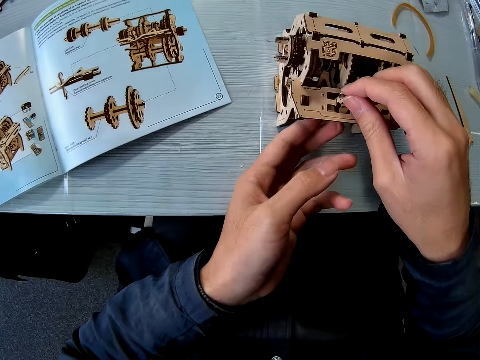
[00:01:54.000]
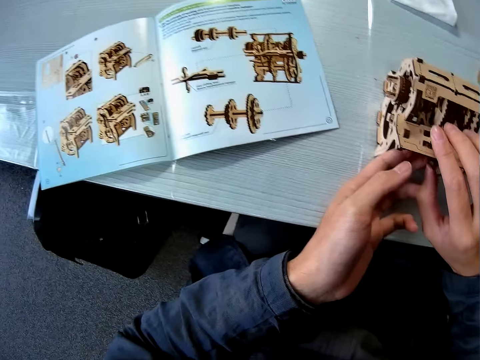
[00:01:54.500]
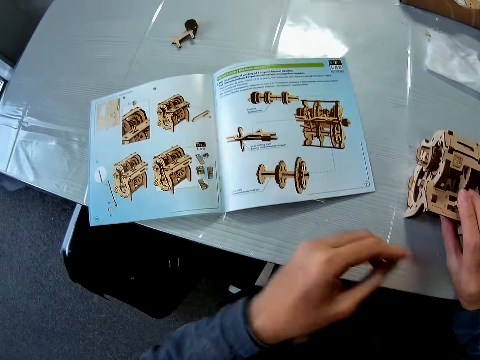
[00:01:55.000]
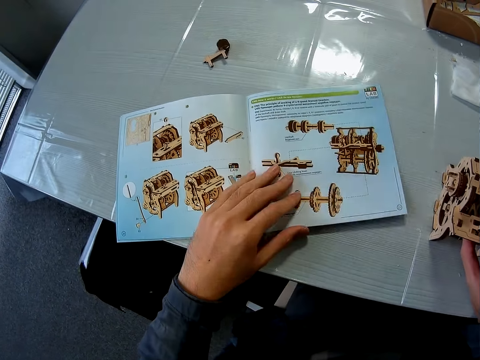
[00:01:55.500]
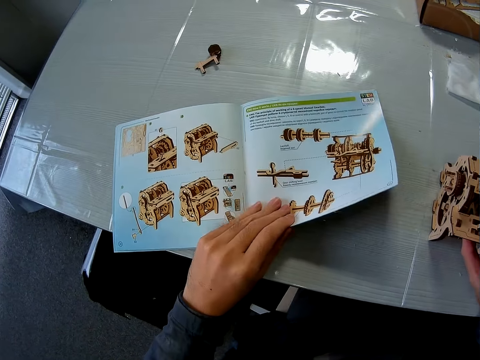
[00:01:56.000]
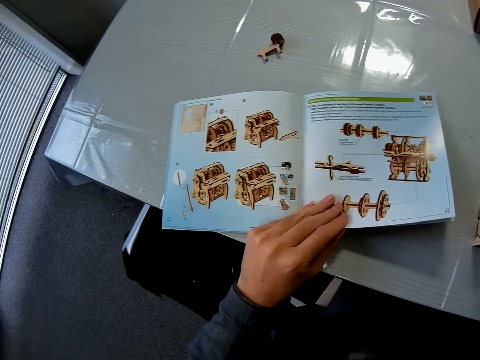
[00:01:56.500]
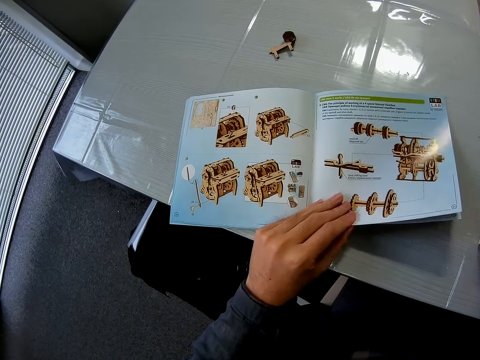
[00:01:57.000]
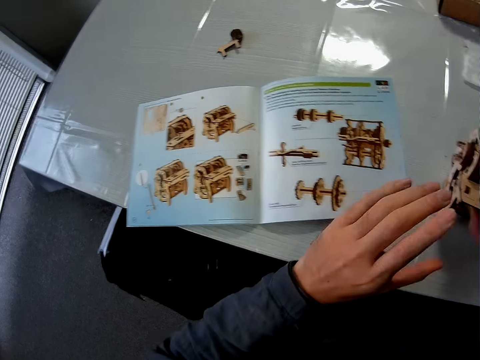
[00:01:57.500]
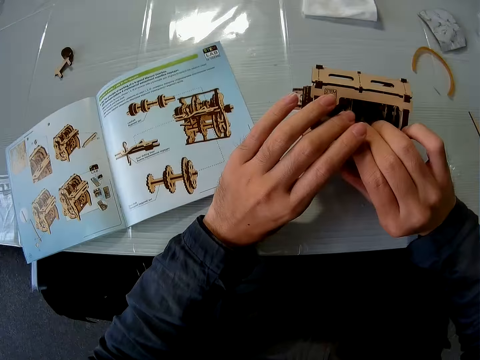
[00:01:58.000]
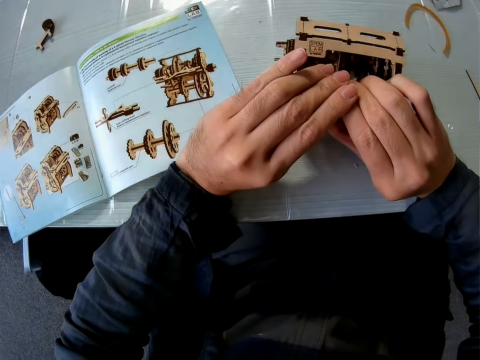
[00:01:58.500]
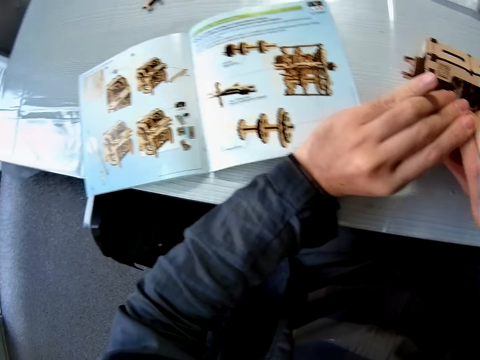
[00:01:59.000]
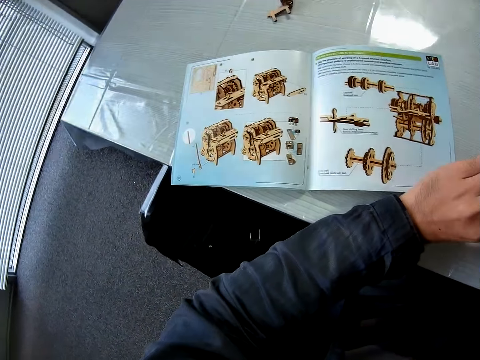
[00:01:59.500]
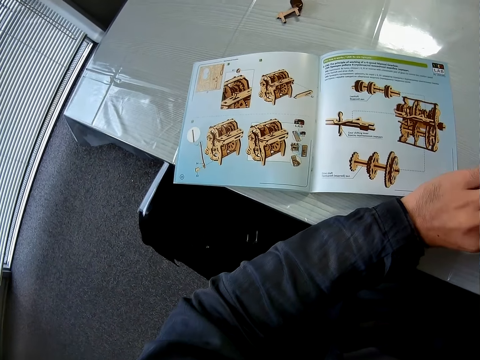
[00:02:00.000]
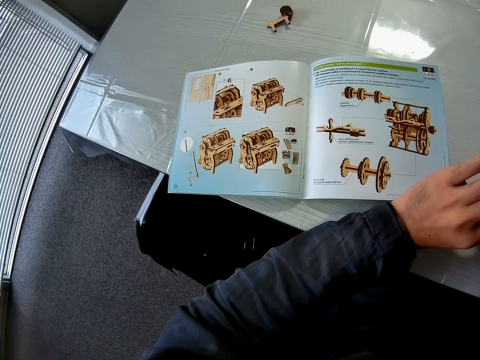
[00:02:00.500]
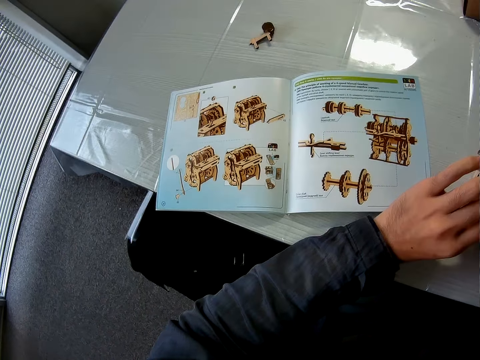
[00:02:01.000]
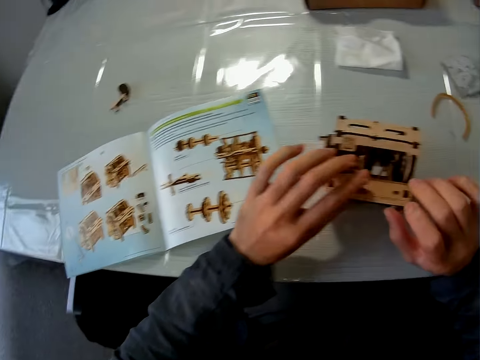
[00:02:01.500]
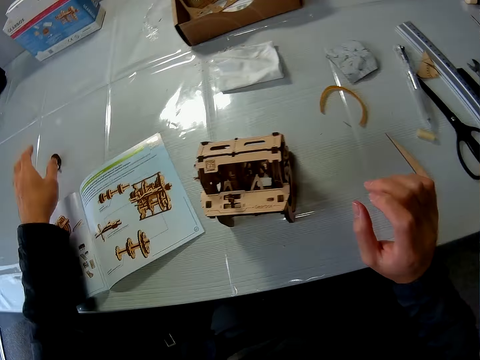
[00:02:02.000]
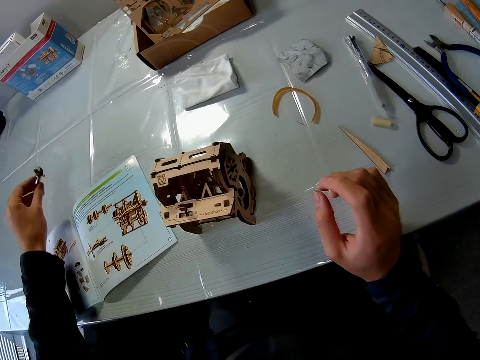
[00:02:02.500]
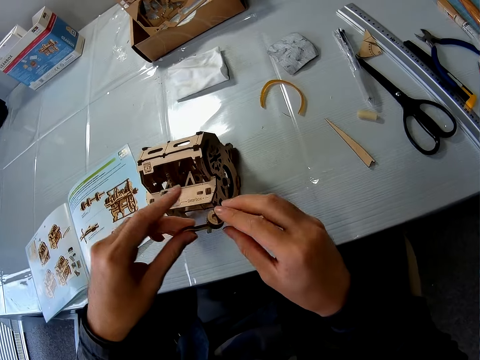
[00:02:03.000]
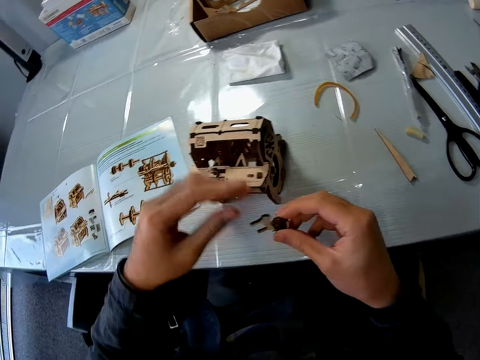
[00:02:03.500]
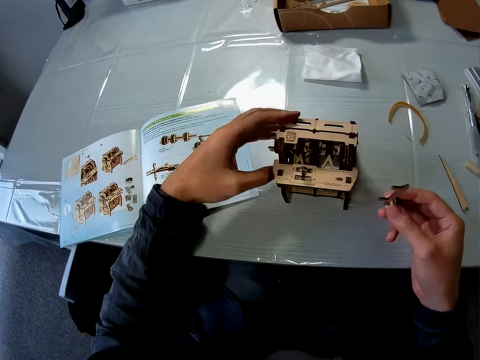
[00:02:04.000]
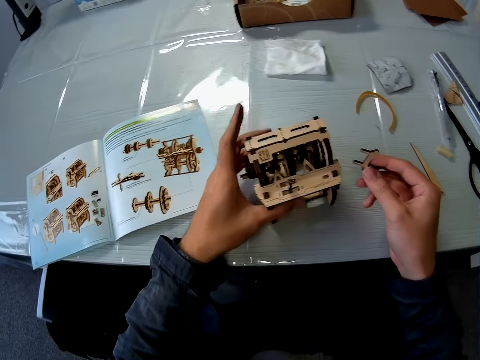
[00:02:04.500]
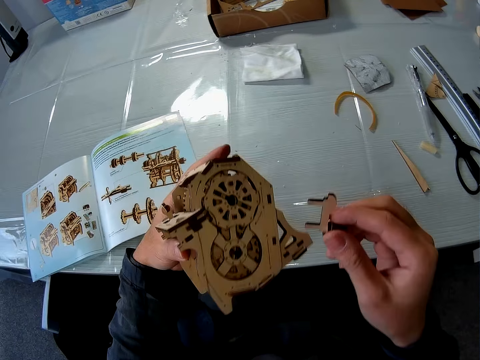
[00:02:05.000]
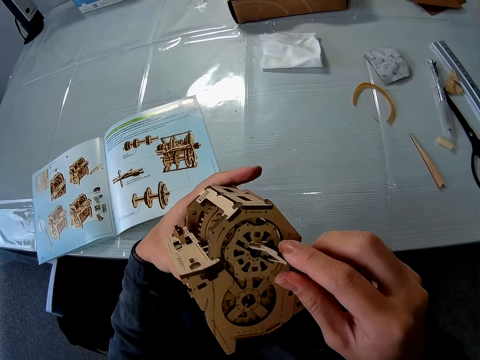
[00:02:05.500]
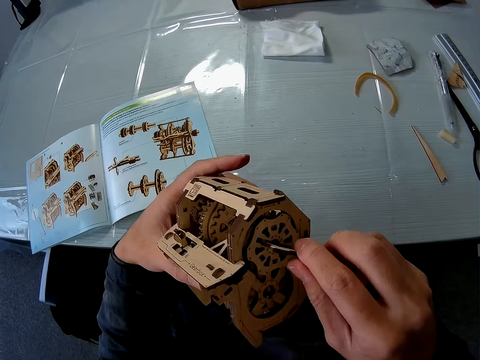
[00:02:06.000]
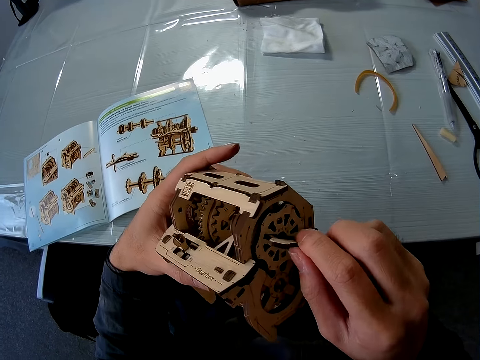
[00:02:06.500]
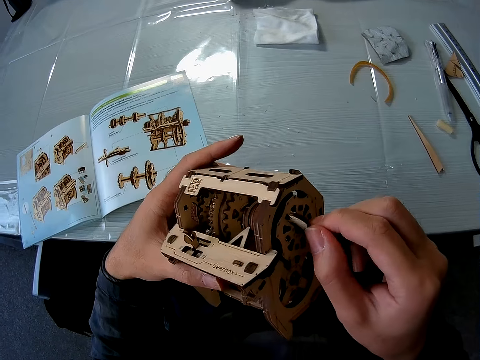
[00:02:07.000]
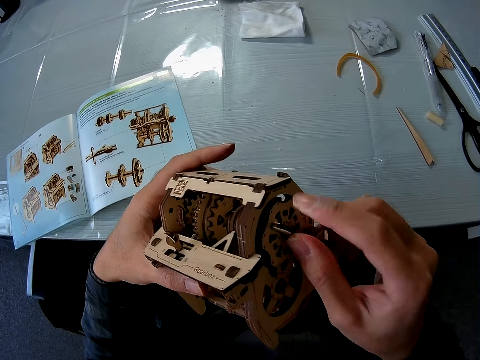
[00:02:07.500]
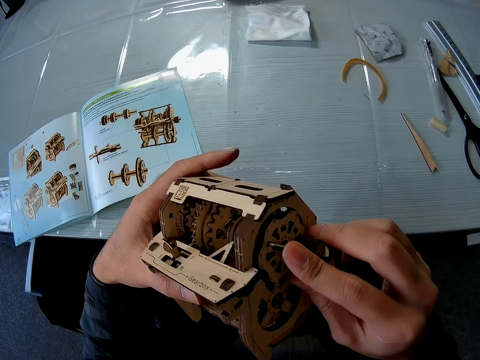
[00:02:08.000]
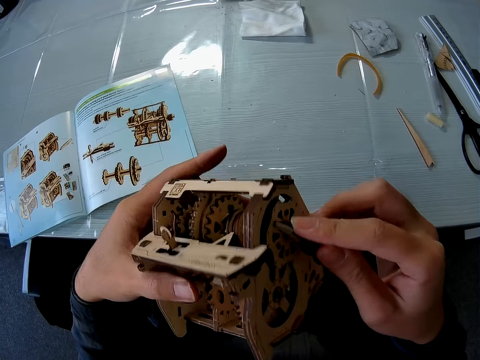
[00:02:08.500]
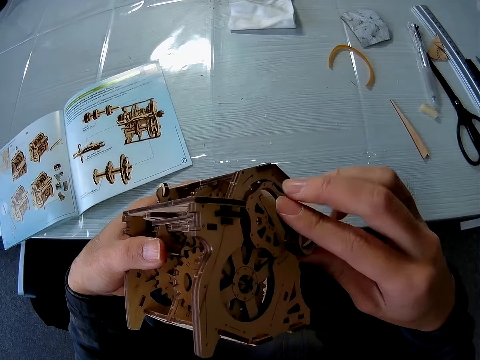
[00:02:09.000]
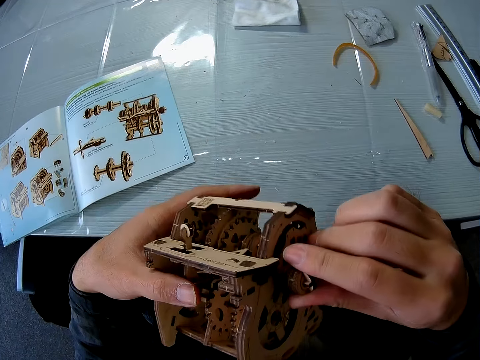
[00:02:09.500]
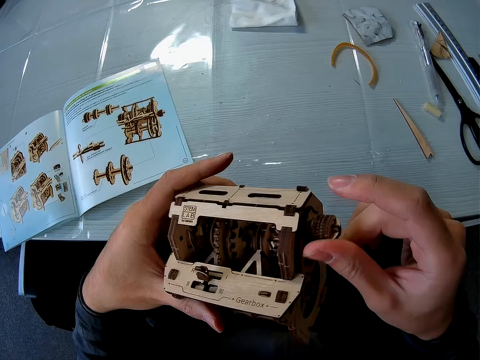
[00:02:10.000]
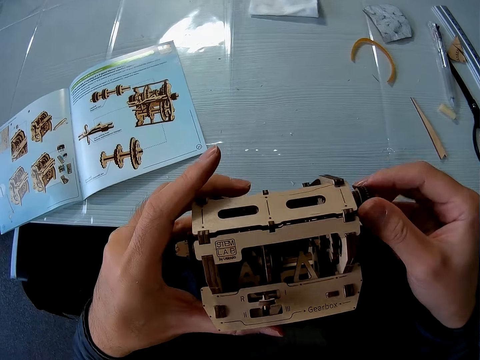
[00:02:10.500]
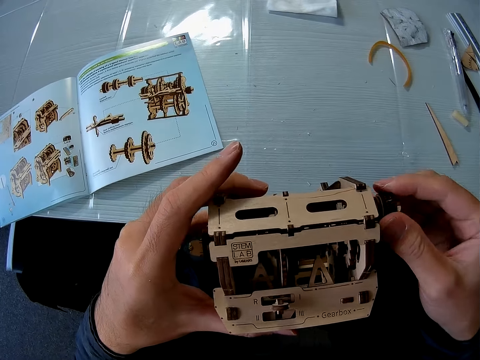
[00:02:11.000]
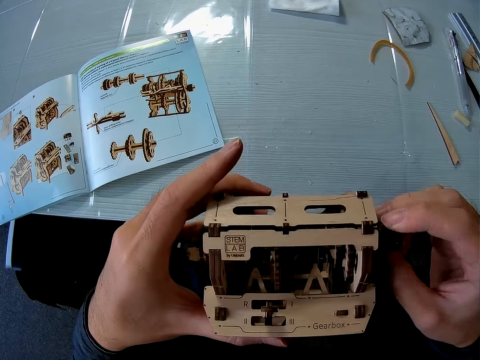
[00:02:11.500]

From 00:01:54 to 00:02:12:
The camera wearer adjusts the cardboard structure. They touch the laser cut and touch the book. They hold the cardboard structure. They look at the book. They touch the laser cut model. They pick up a piece of cardboard from the table. They pick up the cardboard structure from the table. They join the piece of cardboard to the cardboard structure.

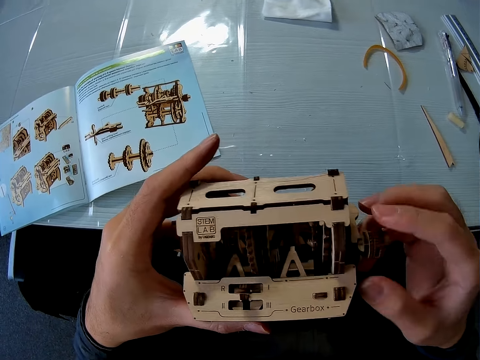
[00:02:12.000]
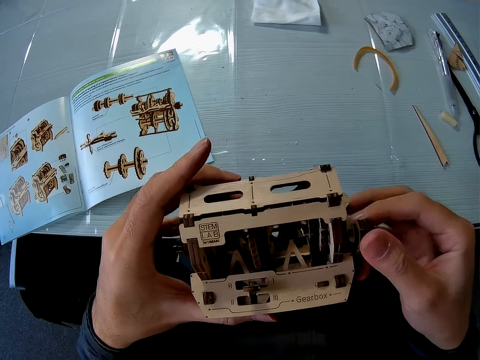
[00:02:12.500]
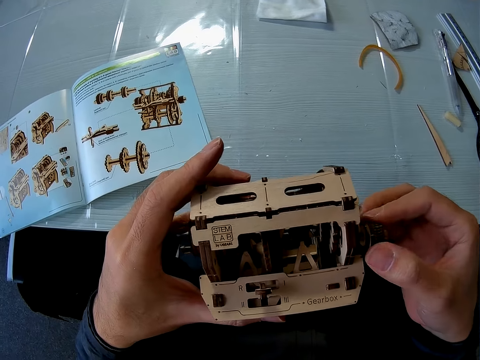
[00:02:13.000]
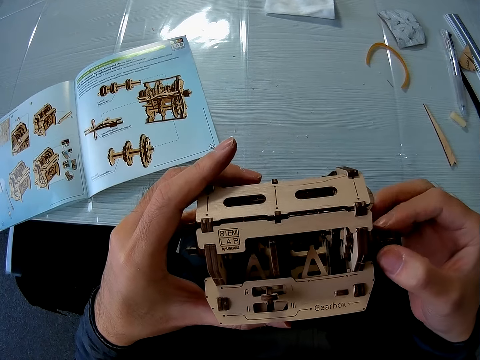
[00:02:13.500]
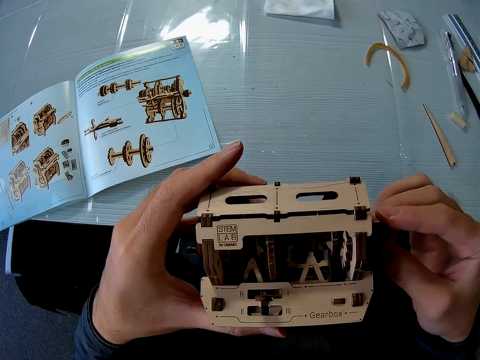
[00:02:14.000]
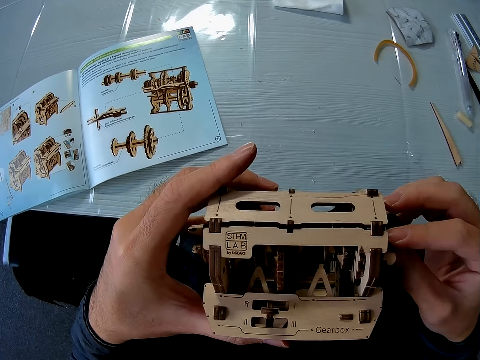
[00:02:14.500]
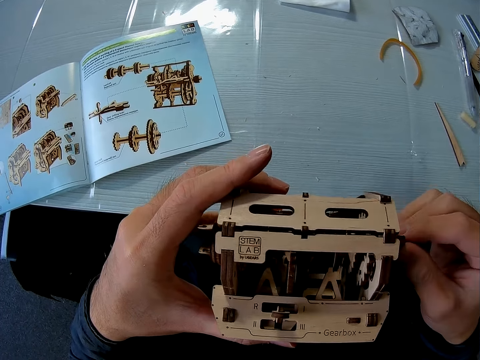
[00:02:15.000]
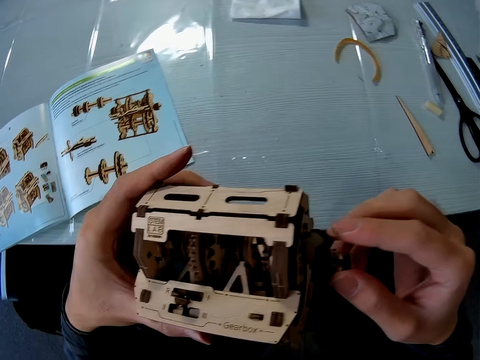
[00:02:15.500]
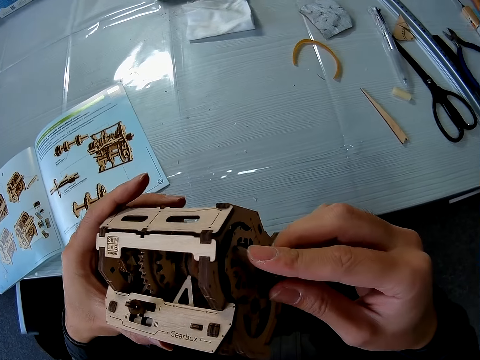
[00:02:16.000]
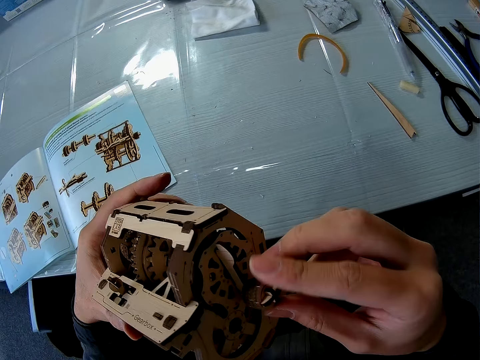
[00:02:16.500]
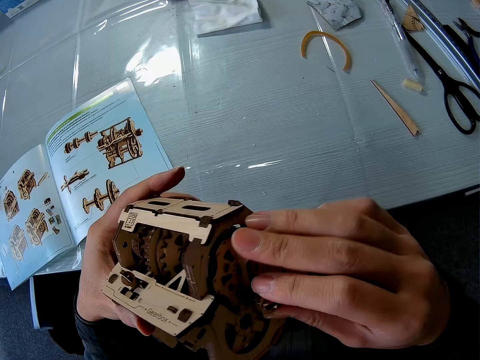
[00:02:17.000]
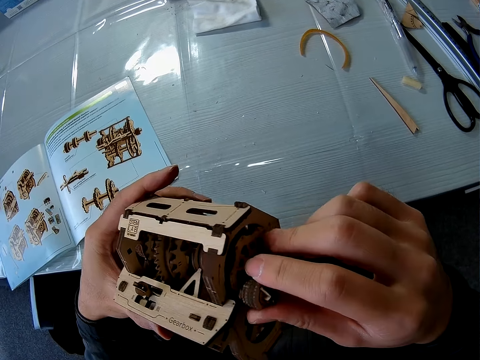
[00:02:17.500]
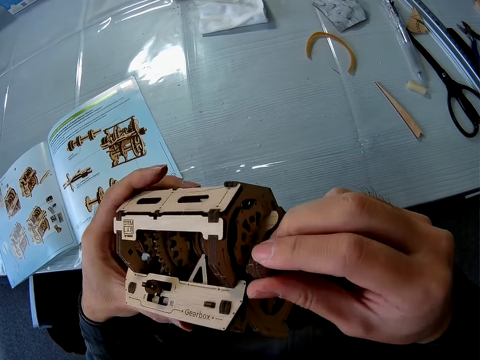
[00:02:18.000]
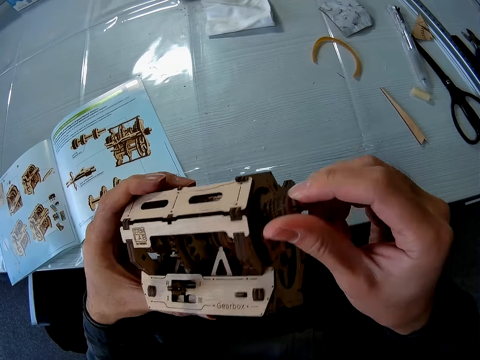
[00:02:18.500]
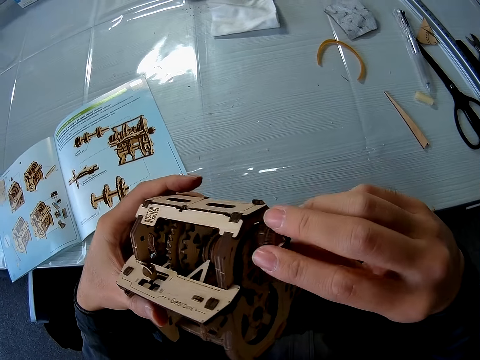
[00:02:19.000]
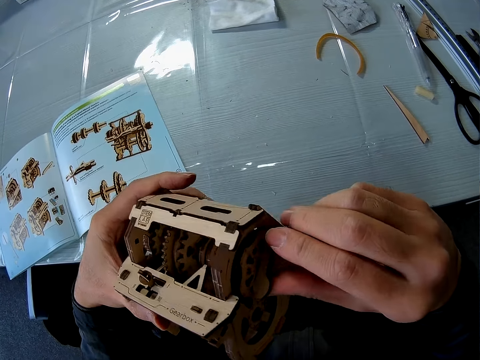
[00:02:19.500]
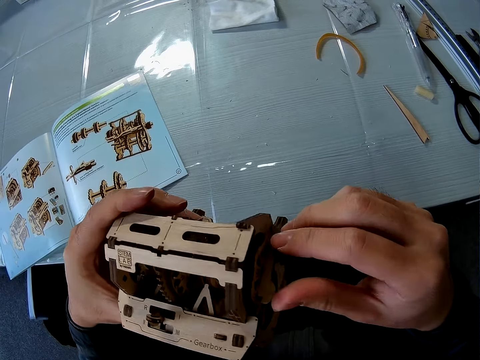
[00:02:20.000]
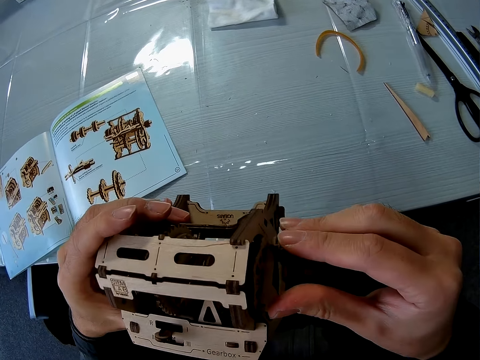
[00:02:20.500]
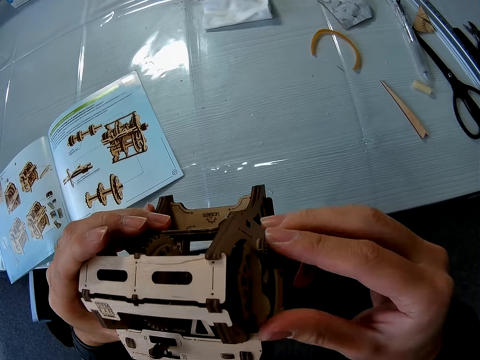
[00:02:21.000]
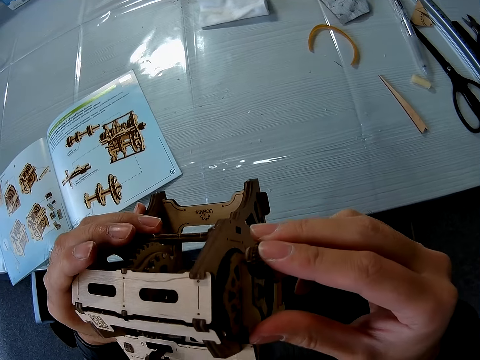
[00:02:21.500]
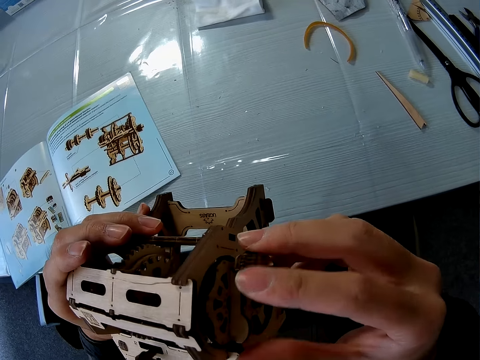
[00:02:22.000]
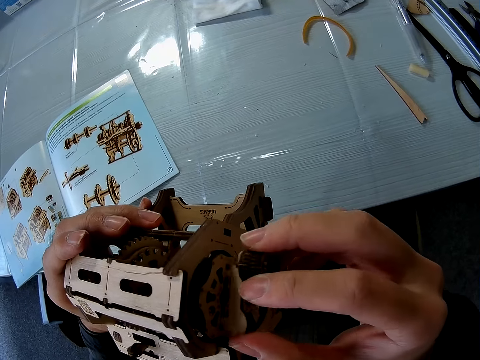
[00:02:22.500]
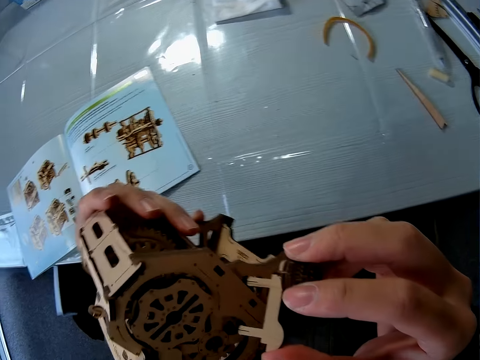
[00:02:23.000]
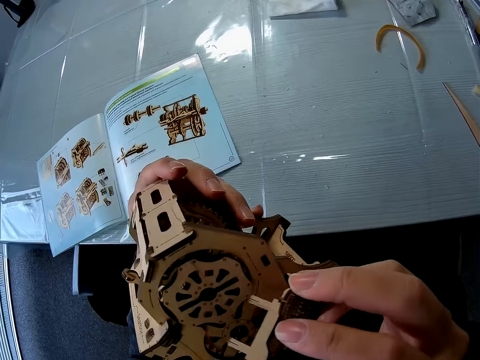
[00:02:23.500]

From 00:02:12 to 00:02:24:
The camera wearer adjusts the laser cut model.
